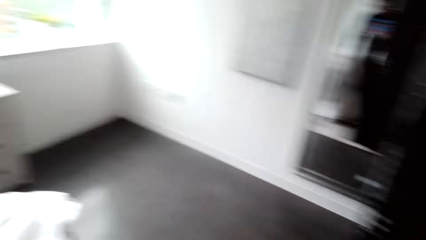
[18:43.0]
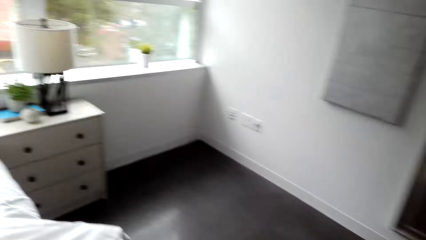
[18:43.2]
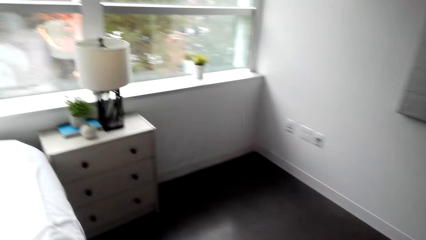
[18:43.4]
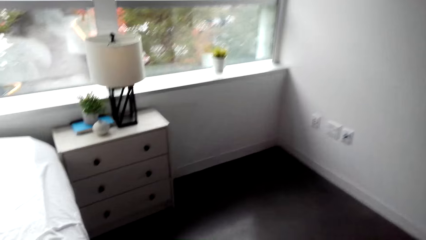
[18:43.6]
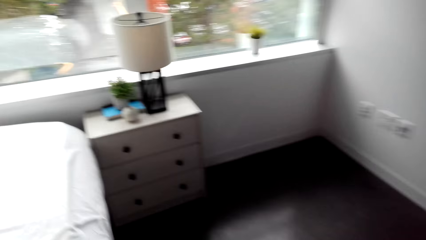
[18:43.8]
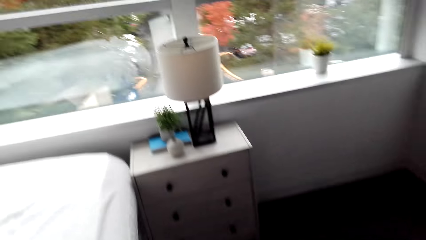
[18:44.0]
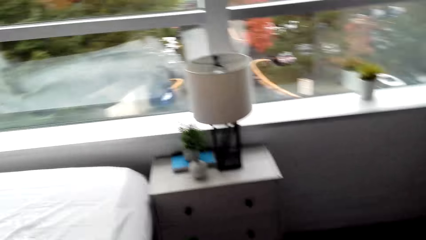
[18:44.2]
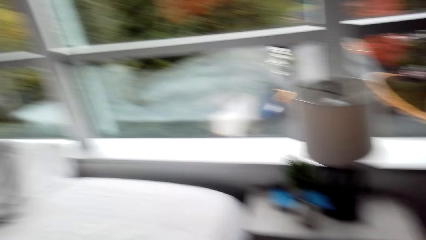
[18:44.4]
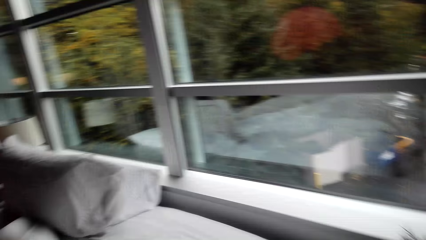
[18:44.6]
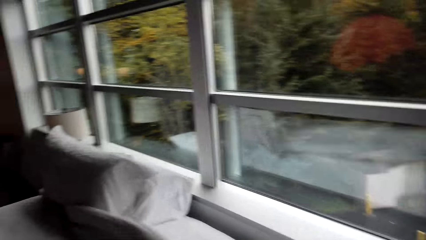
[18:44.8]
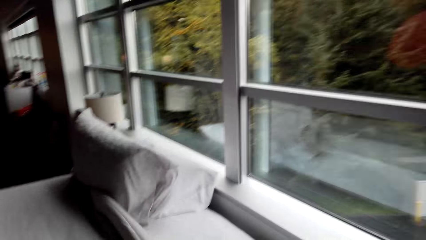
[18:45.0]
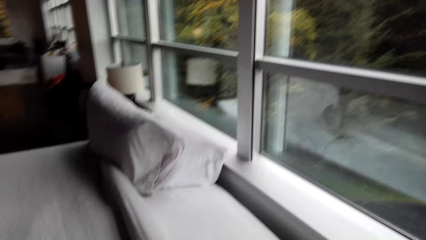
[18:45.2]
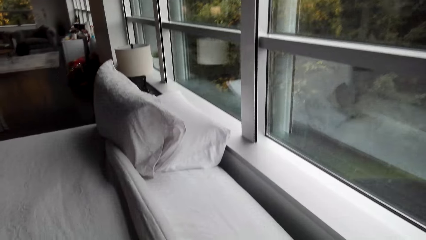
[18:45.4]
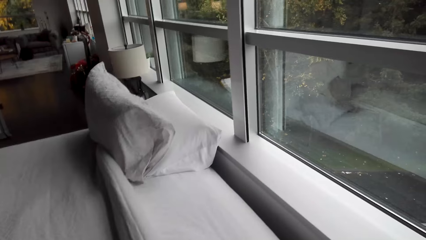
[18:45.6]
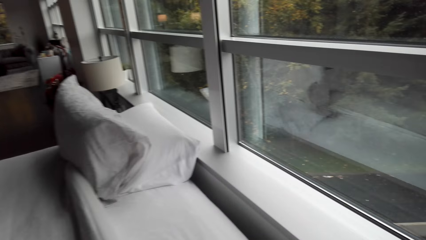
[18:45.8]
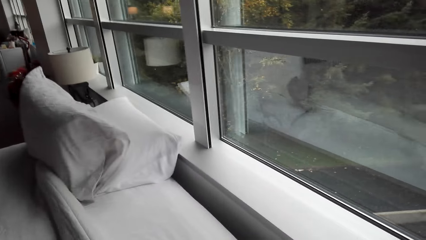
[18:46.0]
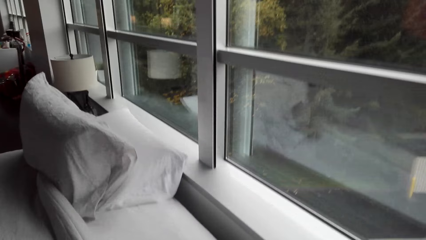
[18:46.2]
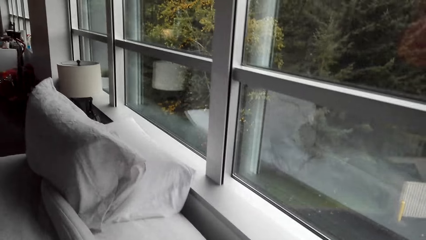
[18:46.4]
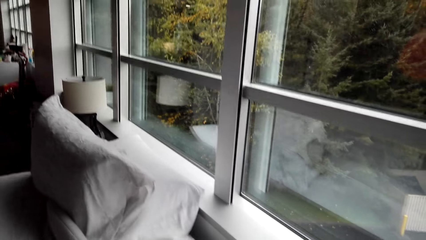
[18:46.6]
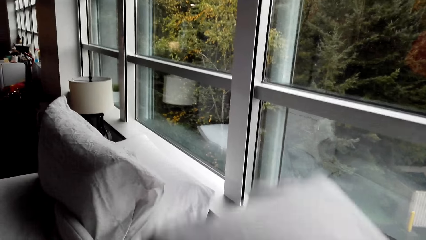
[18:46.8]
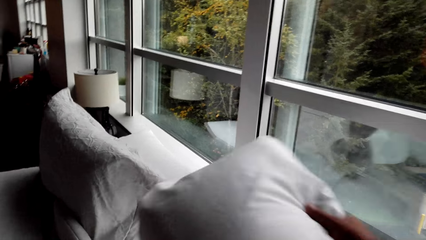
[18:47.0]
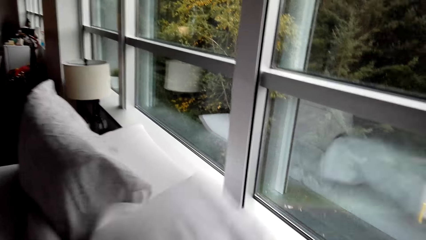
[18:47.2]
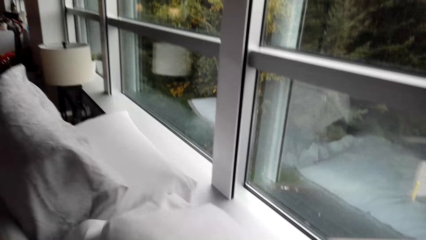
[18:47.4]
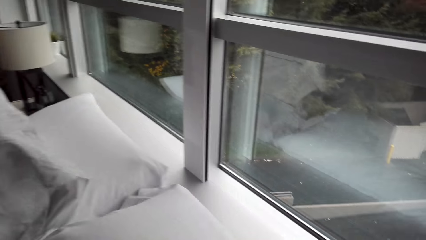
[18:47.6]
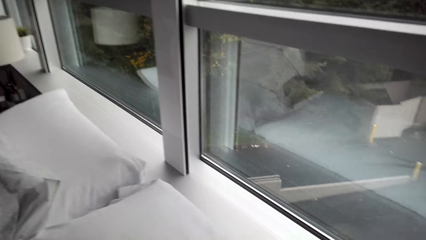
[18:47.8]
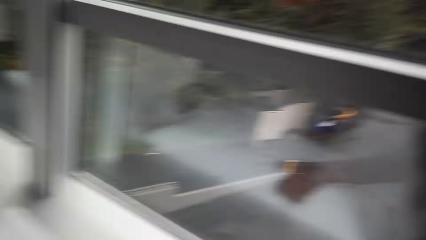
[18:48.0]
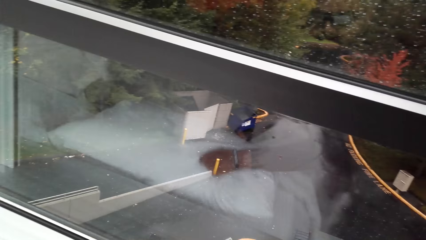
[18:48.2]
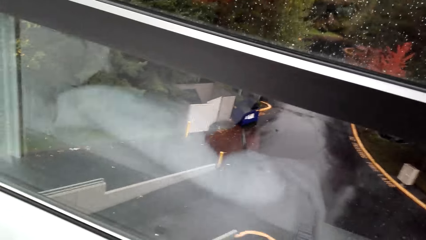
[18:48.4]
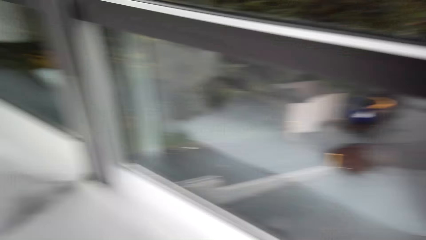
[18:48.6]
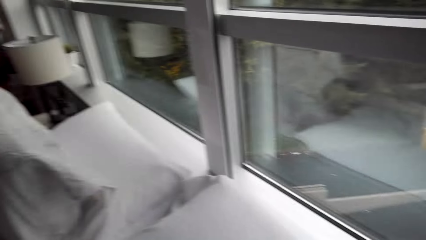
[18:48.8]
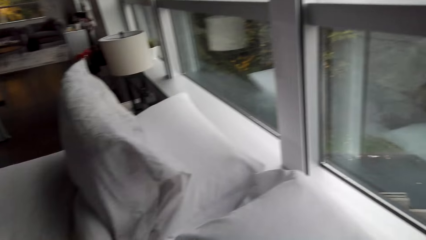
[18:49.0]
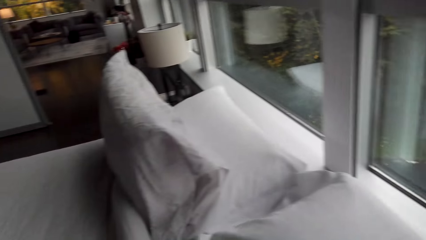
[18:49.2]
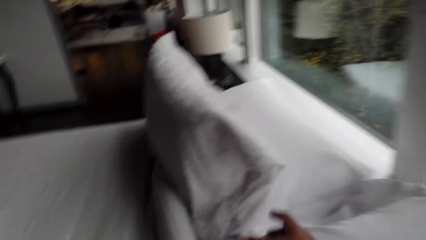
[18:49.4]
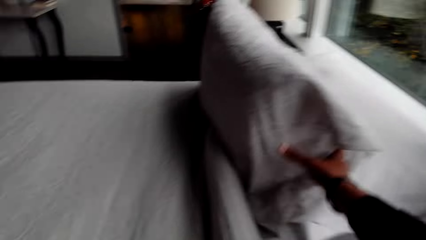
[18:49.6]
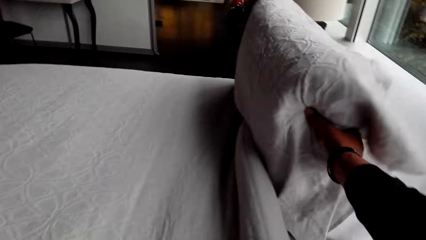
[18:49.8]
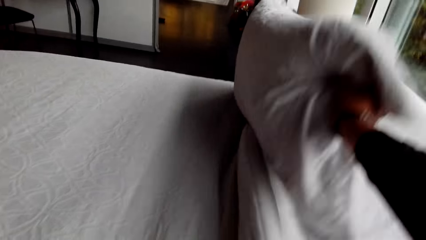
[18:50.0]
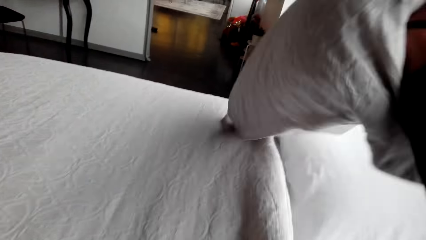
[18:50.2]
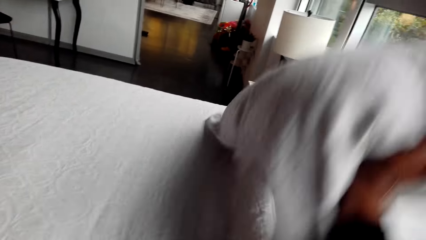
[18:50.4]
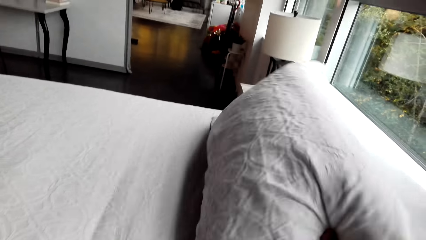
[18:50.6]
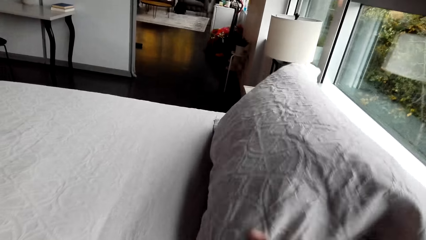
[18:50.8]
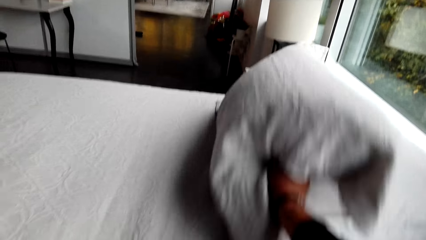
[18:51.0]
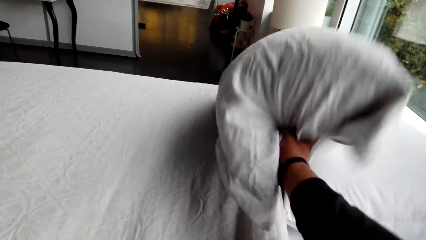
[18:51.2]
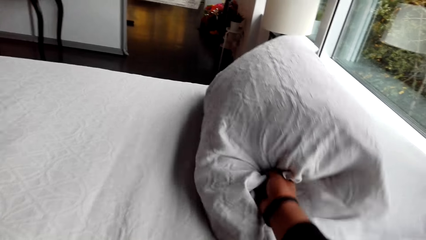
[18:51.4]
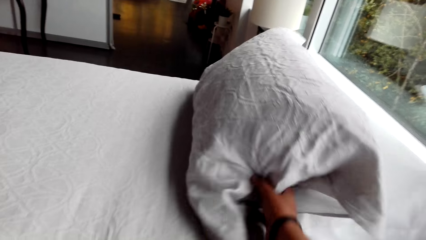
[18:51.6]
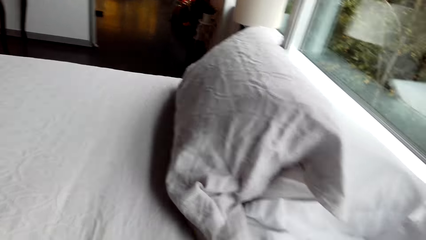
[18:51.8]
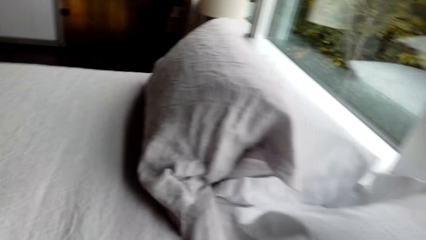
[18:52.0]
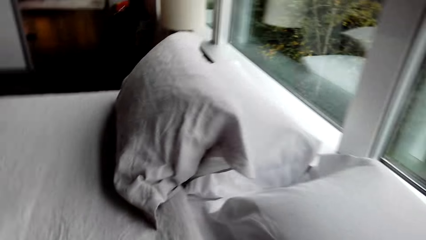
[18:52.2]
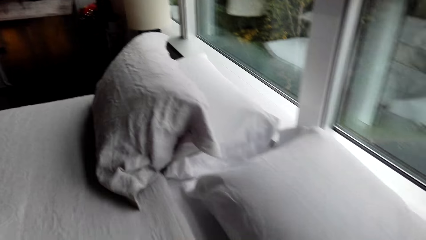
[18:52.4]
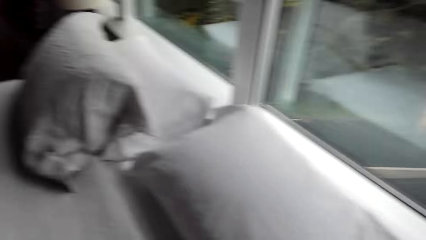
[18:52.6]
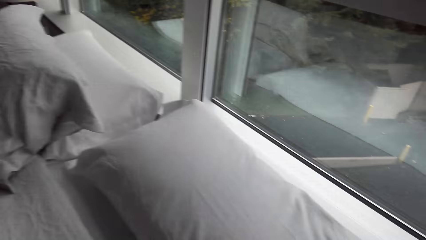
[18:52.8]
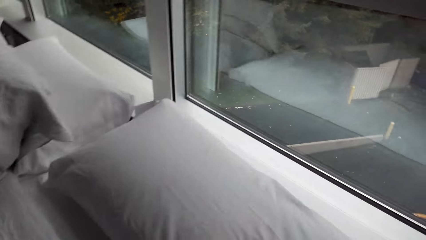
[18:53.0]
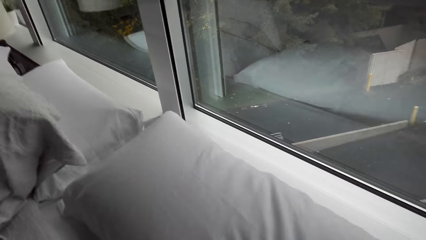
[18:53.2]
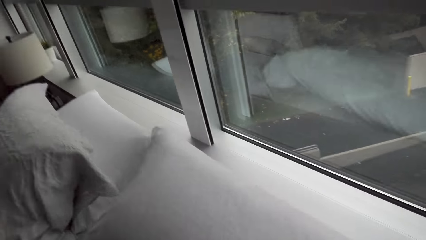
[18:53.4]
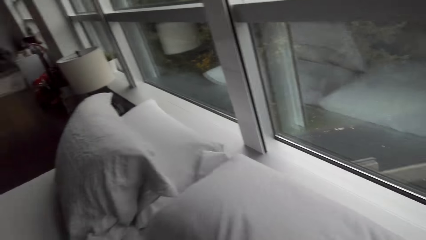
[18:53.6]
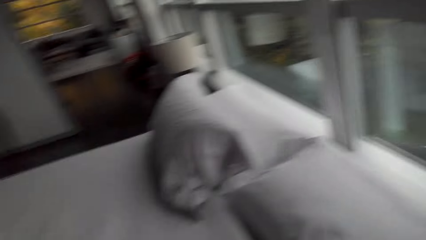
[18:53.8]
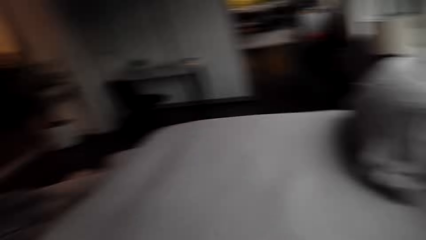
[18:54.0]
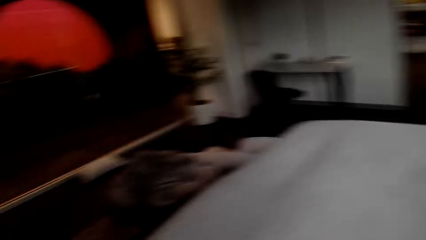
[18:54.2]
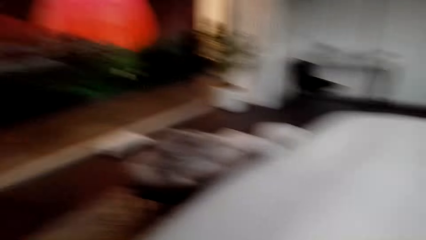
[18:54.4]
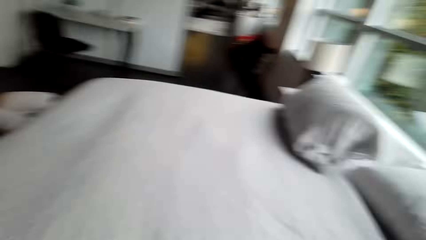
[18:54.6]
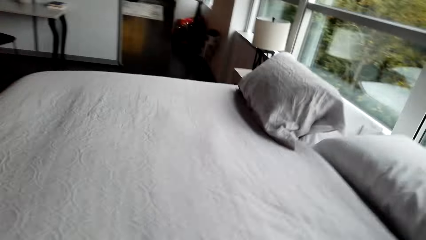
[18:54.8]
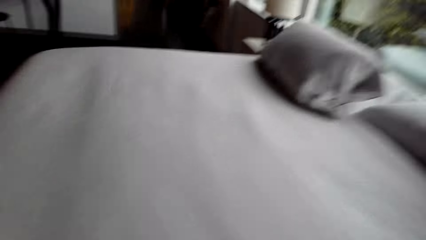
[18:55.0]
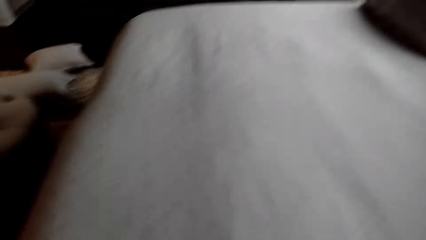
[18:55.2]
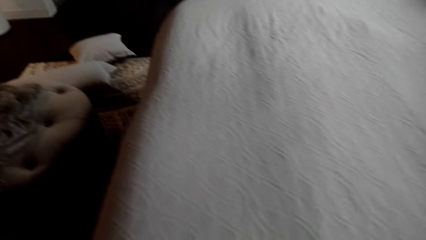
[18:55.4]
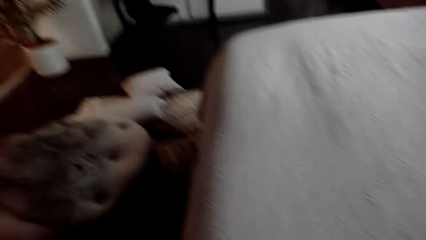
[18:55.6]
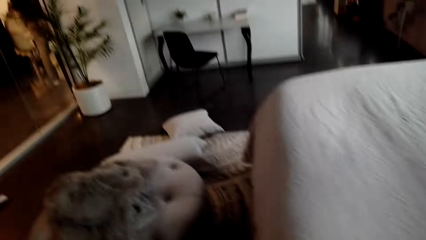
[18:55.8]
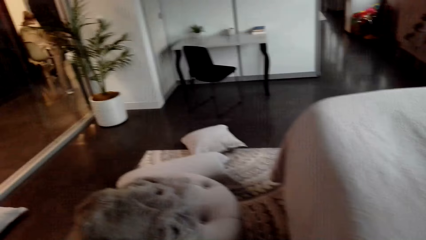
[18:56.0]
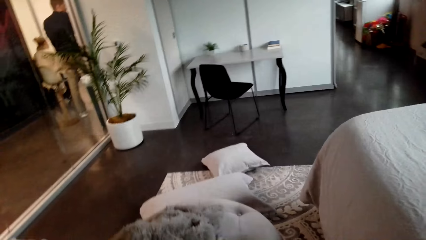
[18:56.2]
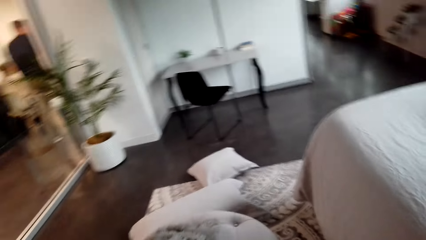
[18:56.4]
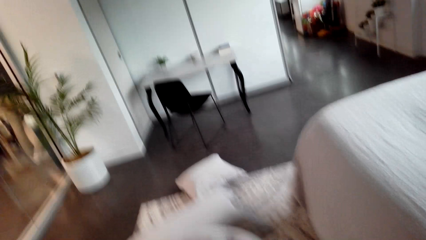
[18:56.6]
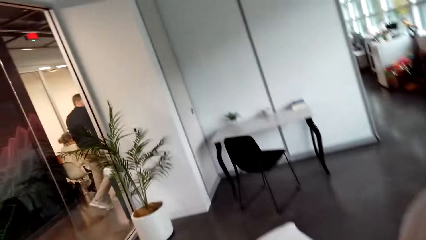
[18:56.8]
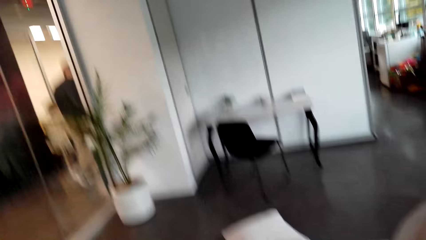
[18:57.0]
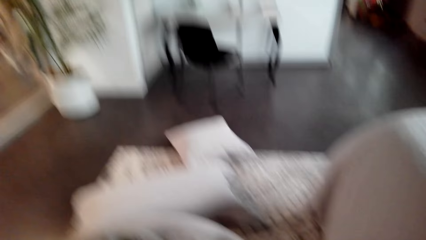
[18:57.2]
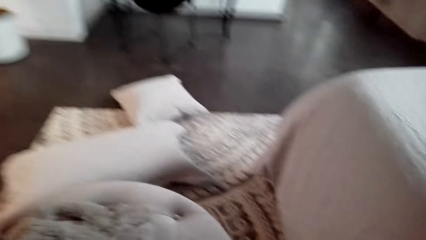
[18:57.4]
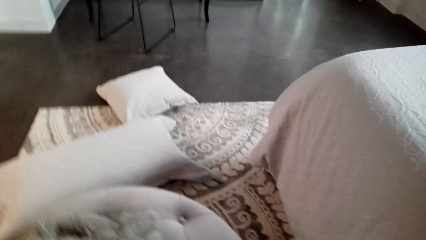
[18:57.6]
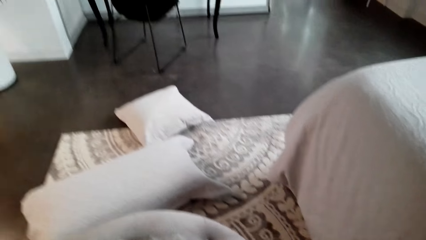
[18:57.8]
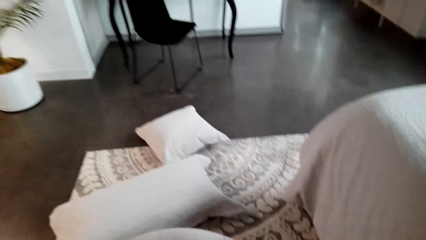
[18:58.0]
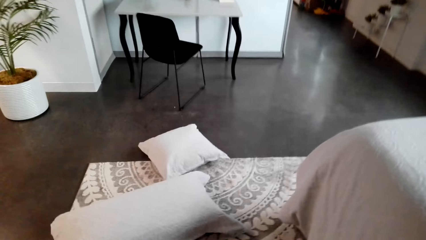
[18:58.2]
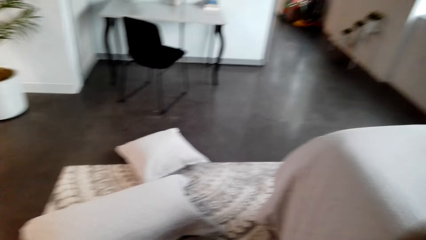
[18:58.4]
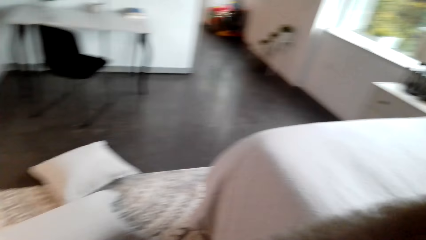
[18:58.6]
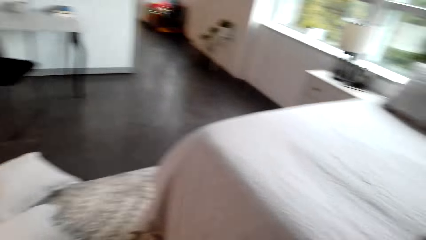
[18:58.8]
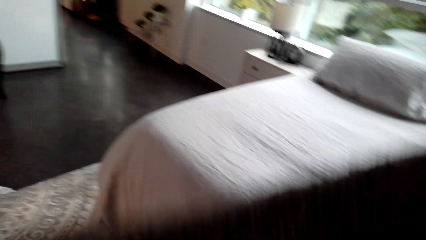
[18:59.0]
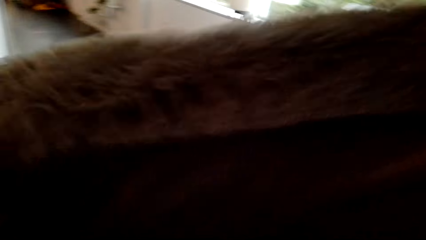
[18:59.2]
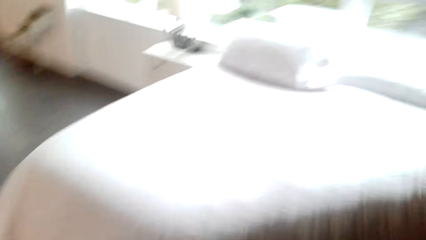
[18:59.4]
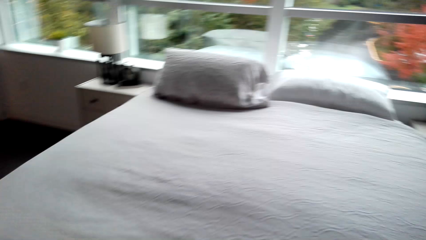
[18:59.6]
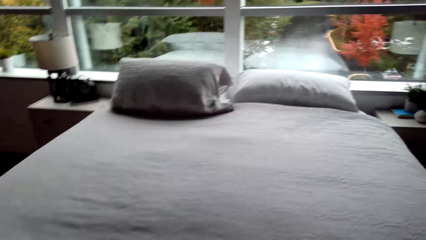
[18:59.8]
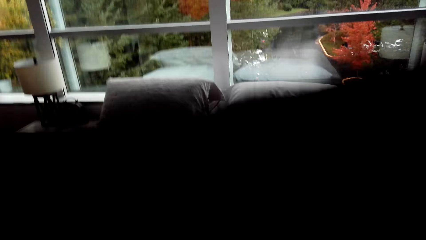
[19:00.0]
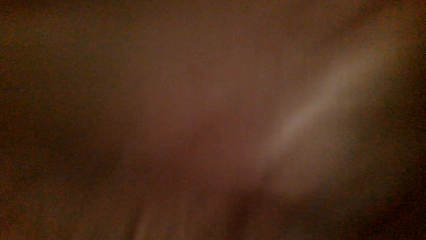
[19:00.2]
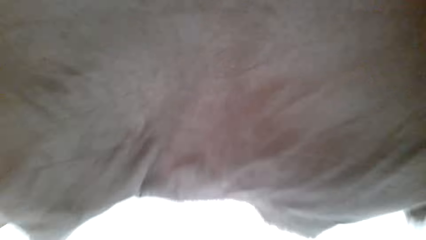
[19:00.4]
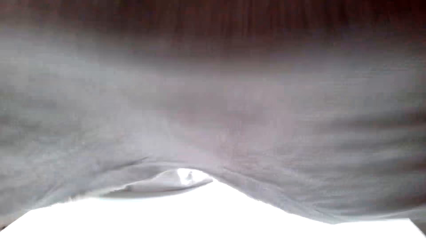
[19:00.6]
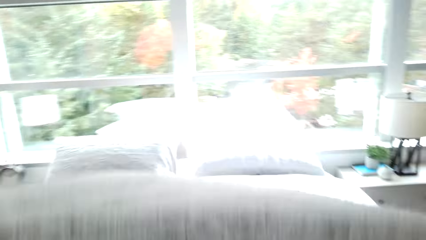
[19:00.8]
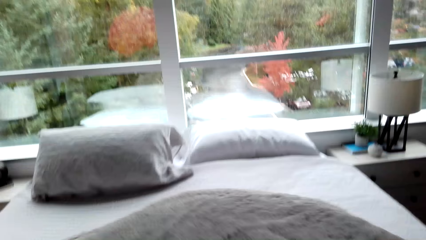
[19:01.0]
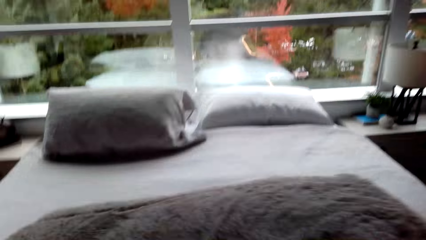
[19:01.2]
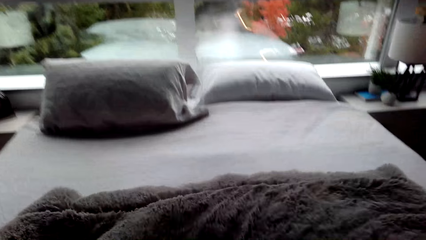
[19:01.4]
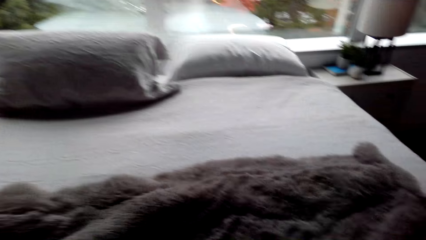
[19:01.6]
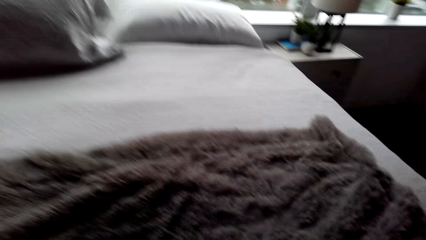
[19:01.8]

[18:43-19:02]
The camera wearer spreads the bed. They put a pillow on the bed. They place the pillow on the bed. They walk on the floor. They spread the bed.
